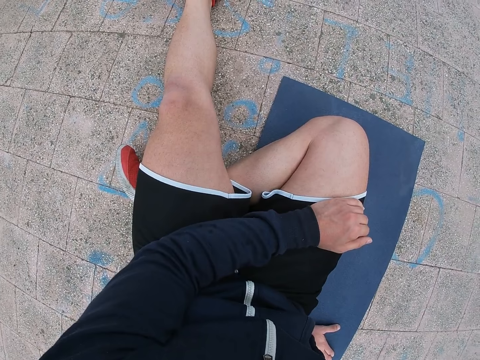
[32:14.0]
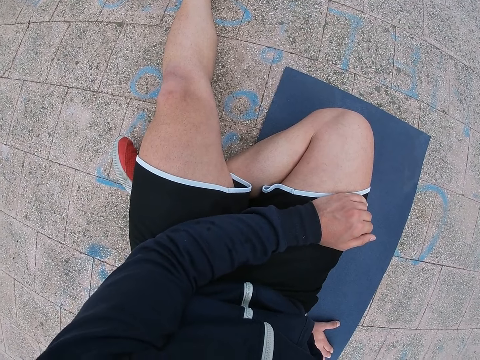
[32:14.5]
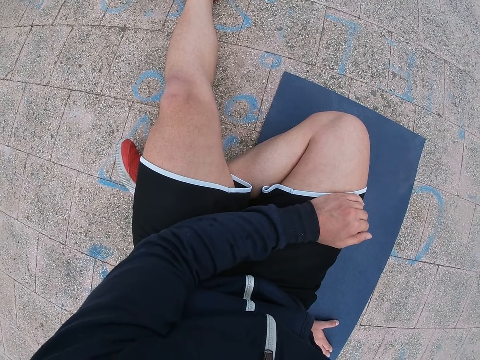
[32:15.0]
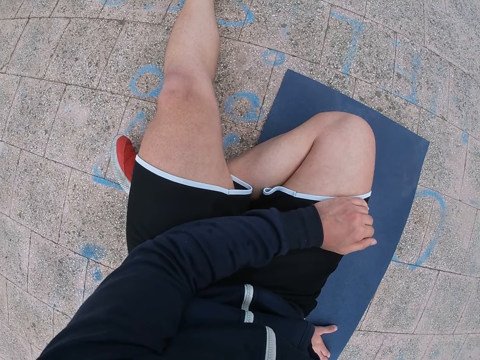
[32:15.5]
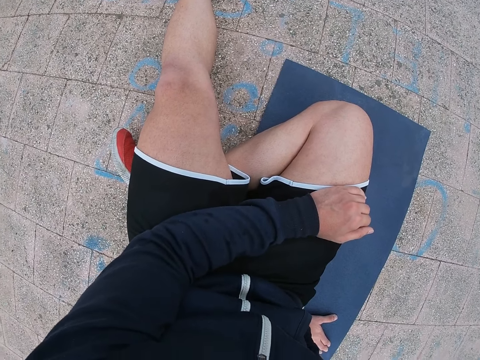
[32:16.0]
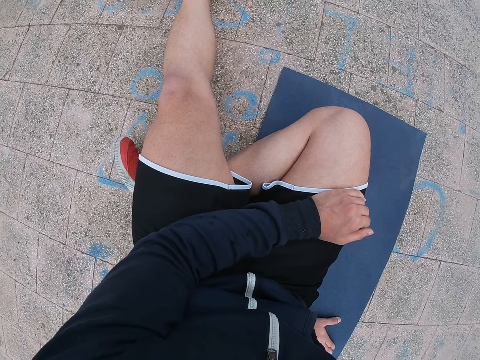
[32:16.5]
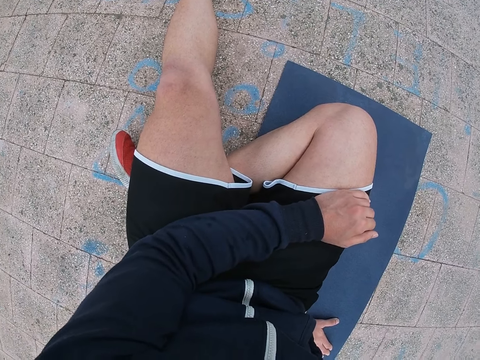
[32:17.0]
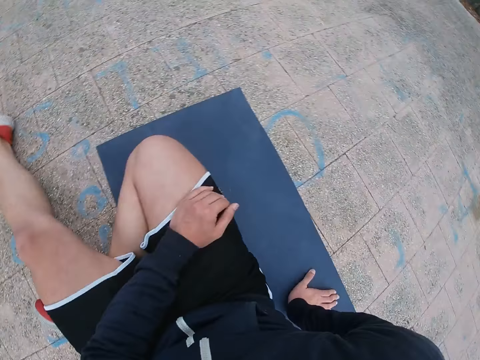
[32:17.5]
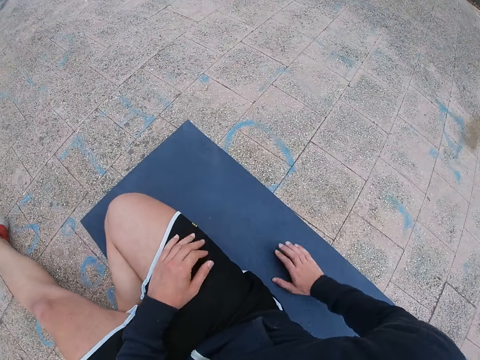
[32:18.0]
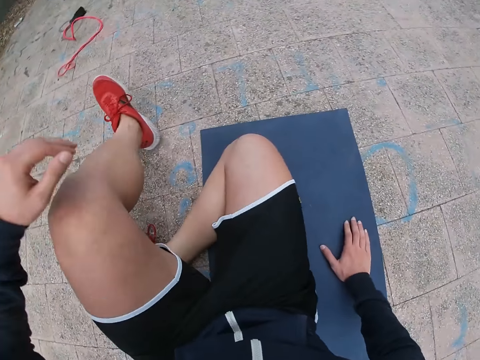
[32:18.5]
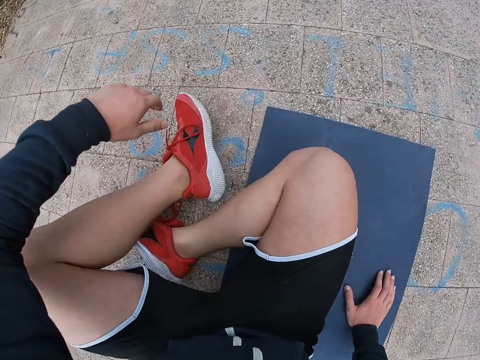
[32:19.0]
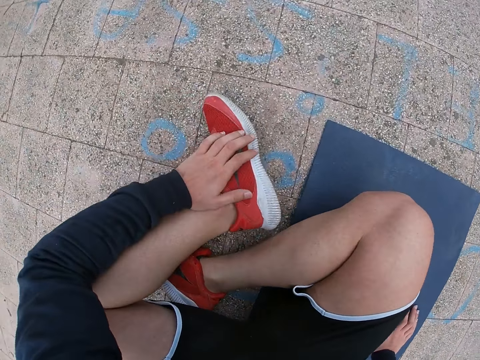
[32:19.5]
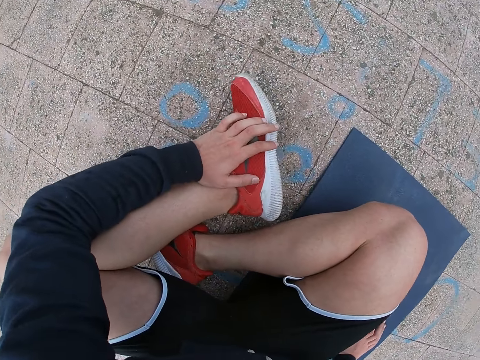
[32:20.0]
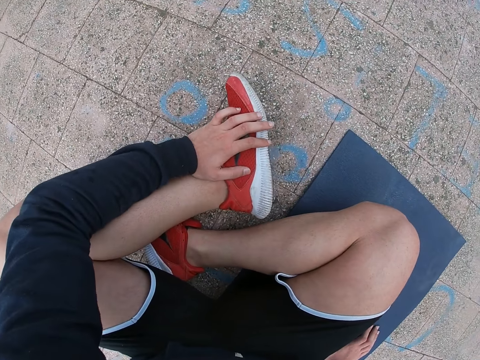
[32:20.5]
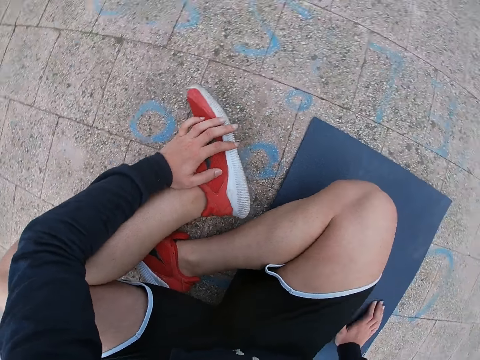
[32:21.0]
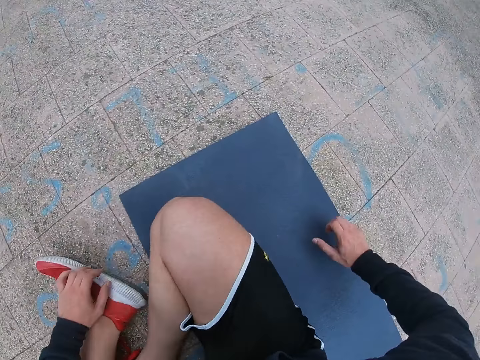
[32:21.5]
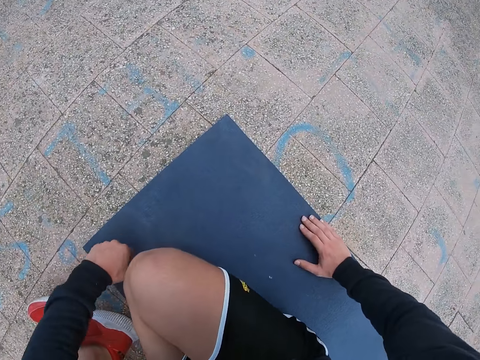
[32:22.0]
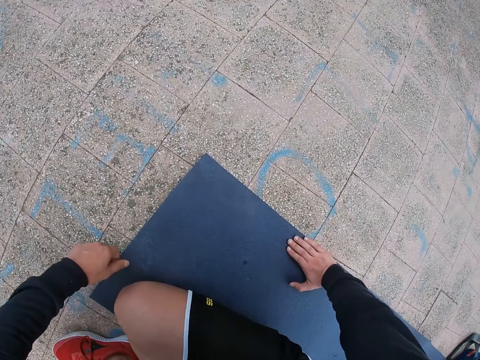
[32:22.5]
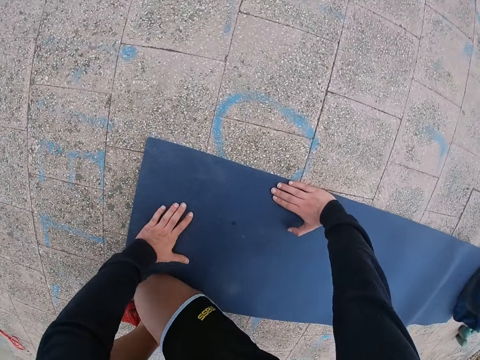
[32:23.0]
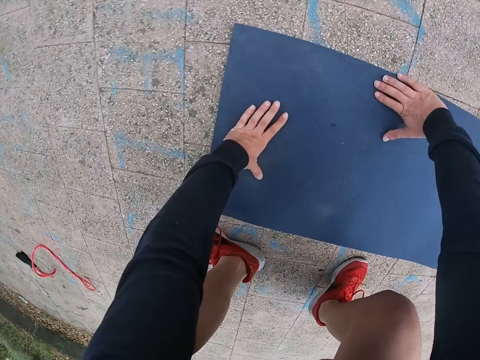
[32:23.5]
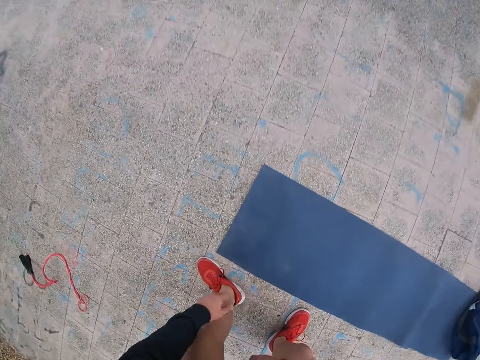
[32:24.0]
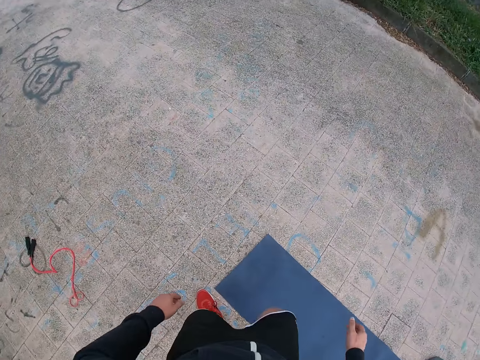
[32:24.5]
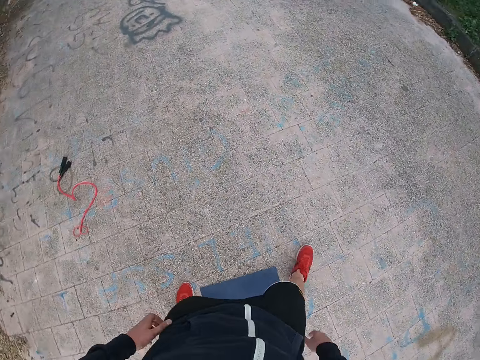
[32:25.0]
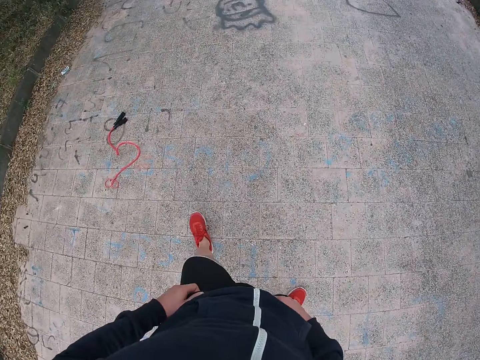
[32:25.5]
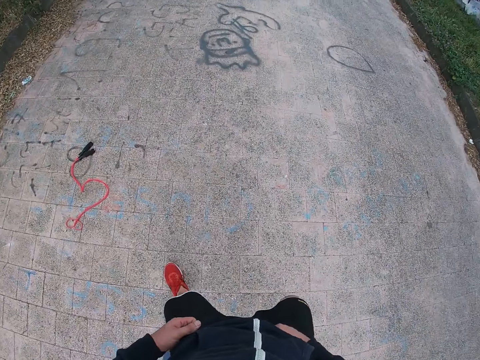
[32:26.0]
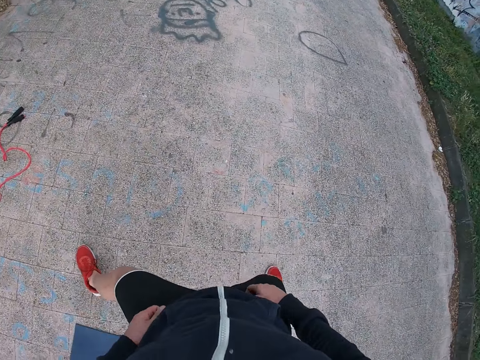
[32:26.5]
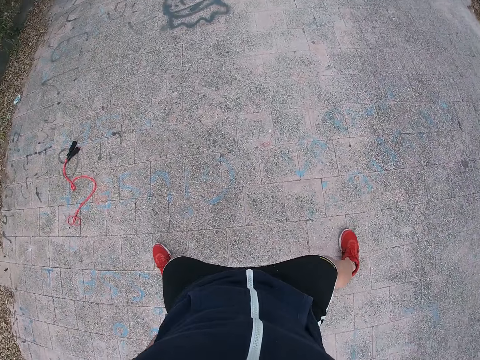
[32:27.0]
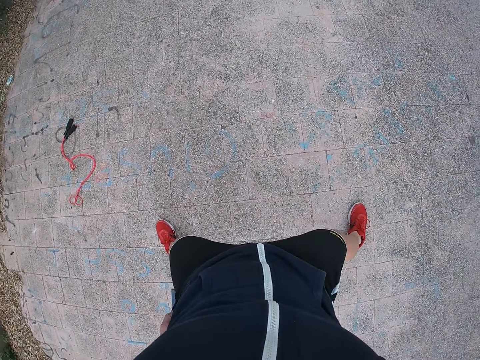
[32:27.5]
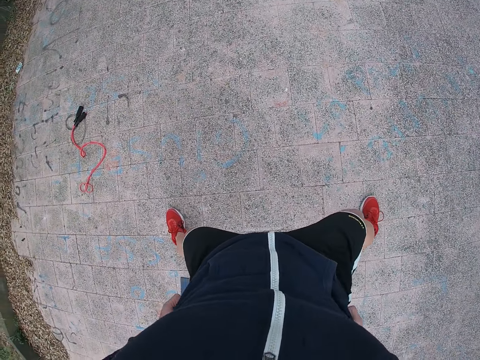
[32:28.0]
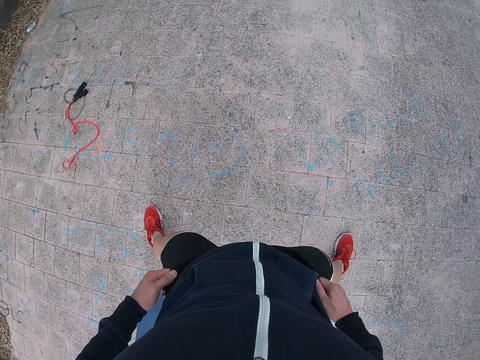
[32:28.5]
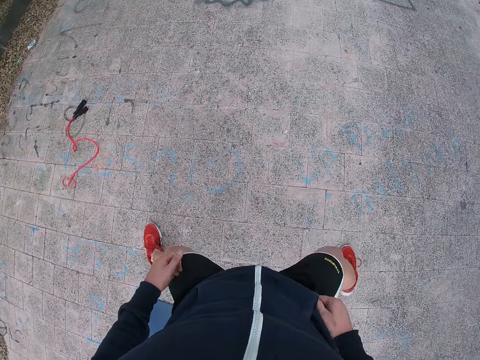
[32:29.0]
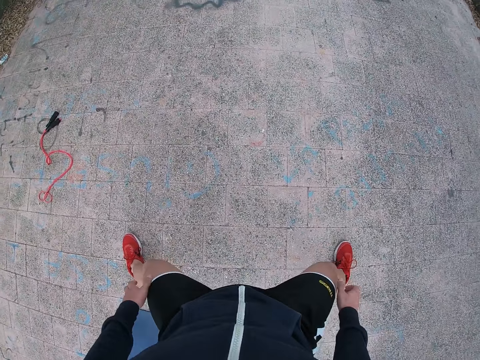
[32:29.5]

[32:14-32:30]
The camera wearer looks around. He pulls his left foot. He rests on a fitness mat. He puts his left hand on the left foot. He stands. He puts his legs apart.

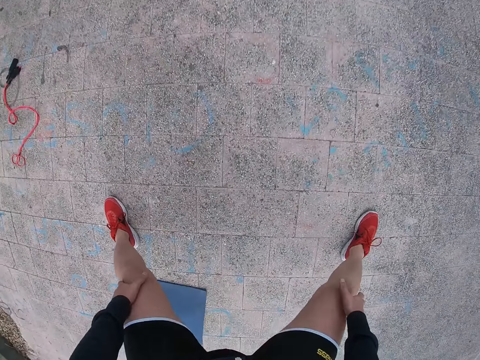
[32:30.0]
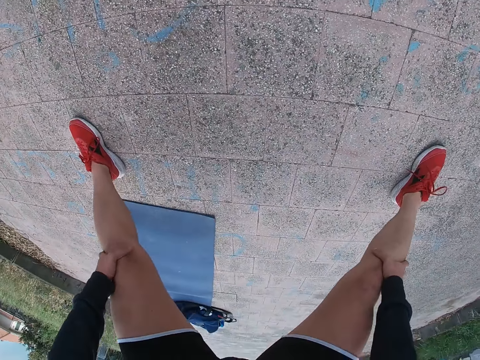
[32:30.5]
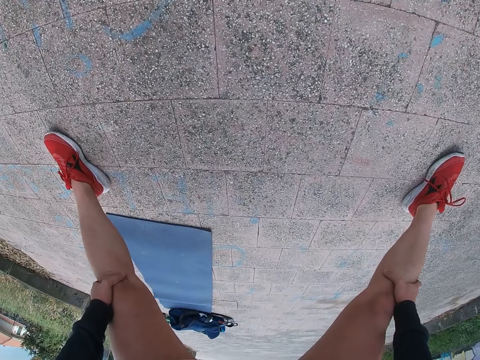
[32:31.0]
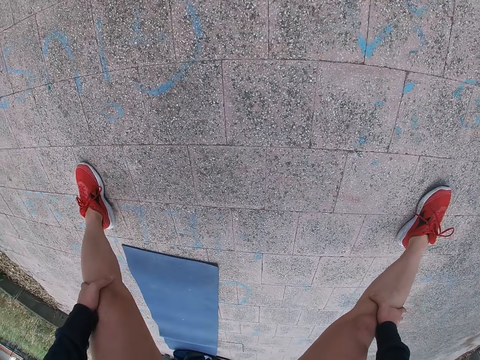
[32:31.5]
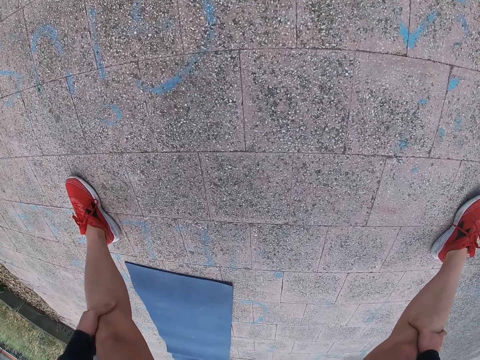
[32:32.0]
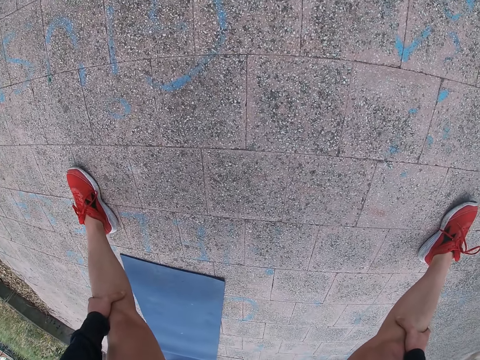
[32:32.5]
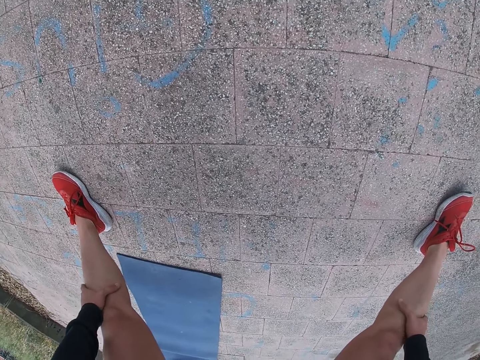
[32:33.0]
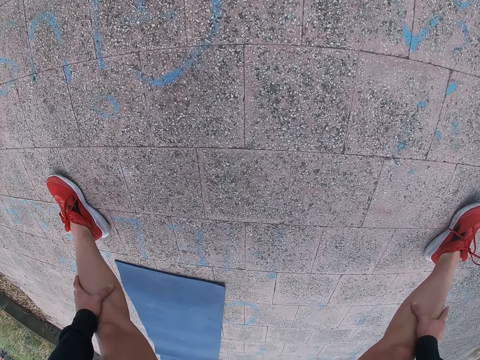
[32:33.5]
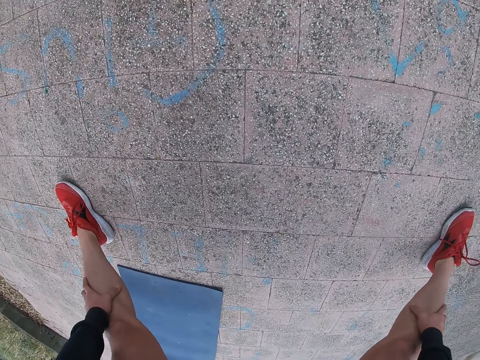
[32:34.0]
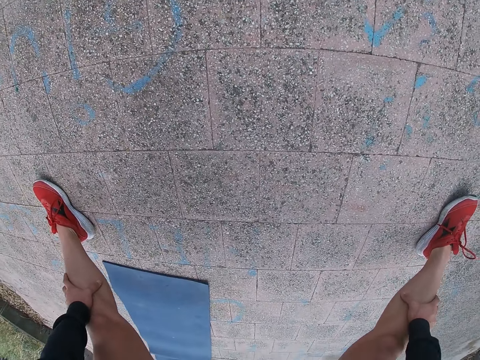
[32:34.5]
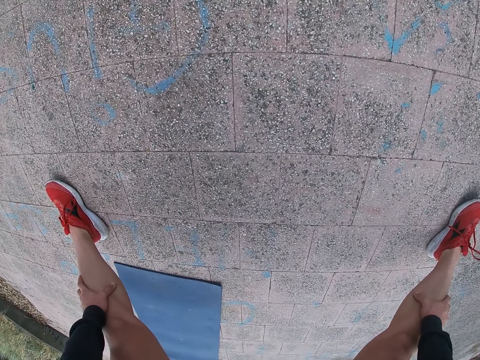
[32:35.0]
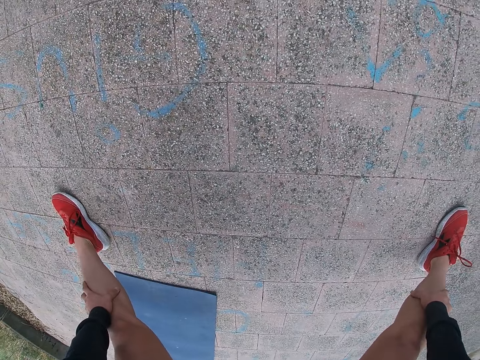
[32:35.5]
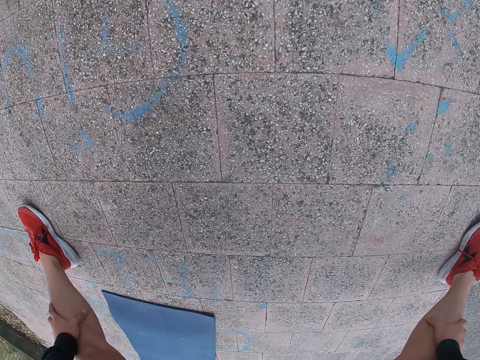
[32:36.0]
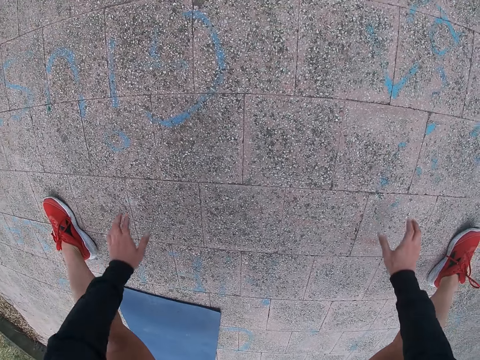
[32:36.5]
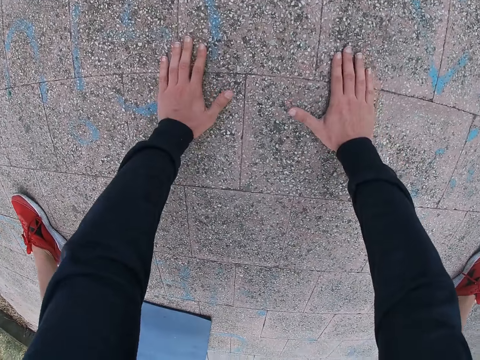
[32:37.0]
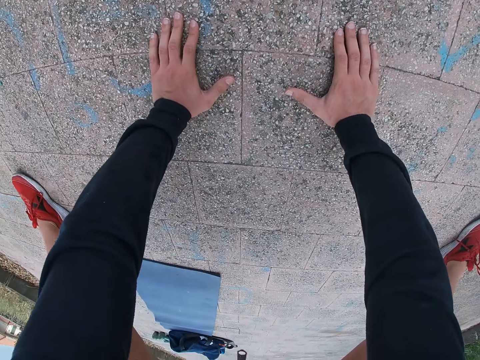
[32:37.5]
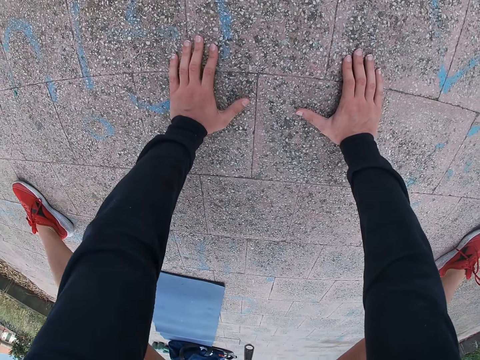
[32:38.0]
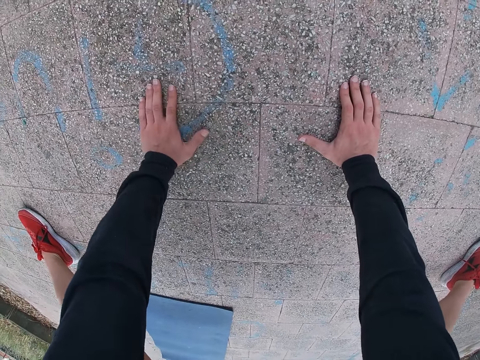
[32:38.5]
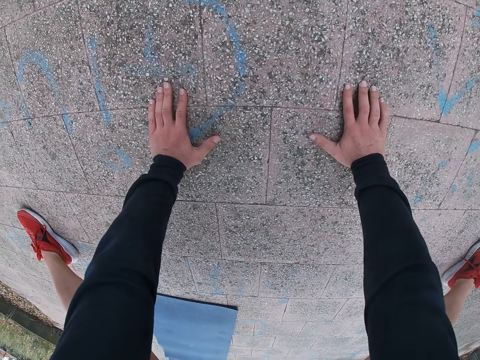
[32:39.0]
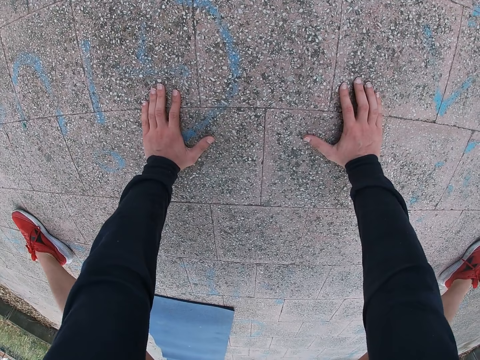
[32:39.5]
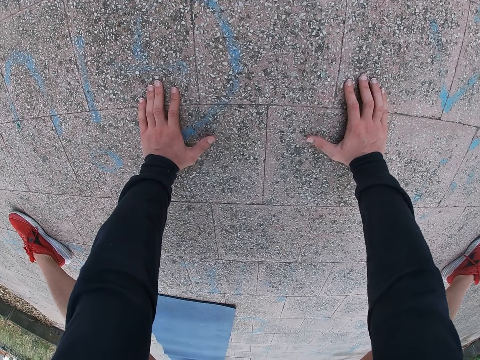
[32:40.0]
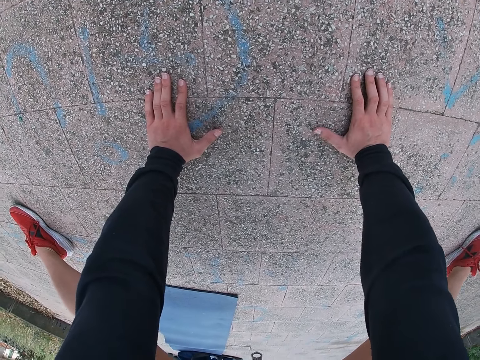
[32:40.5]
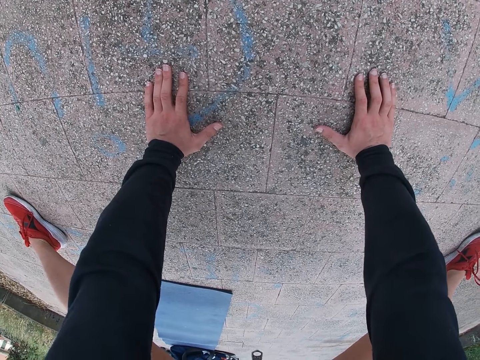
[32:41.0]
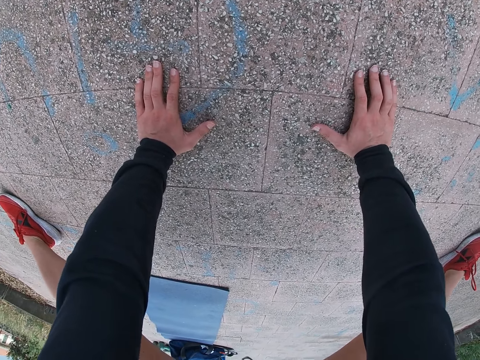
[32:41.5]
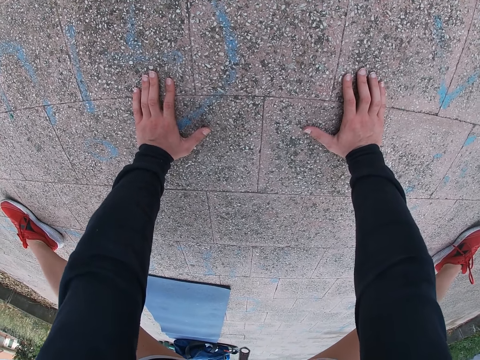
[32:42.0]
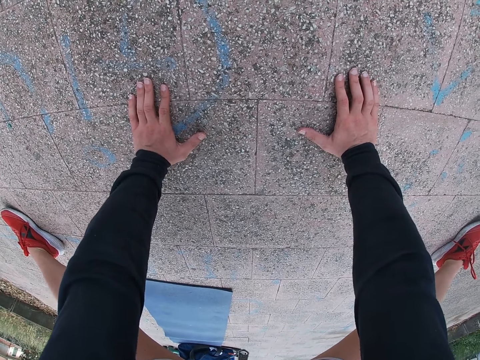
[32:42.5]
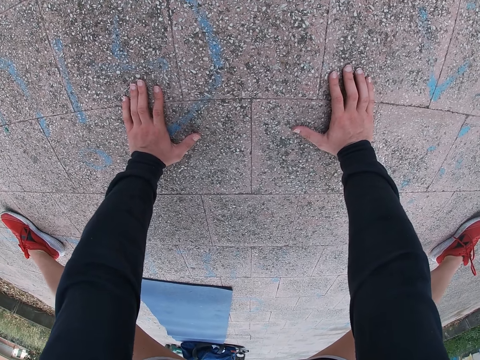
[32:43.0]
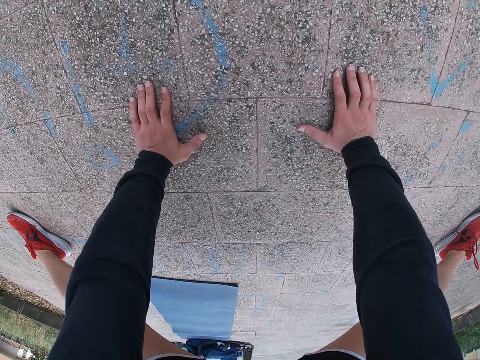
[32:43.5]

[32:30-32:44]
The camera wearer bends. He holds his knees. He touches the road with both hands. He spreads his feet.
